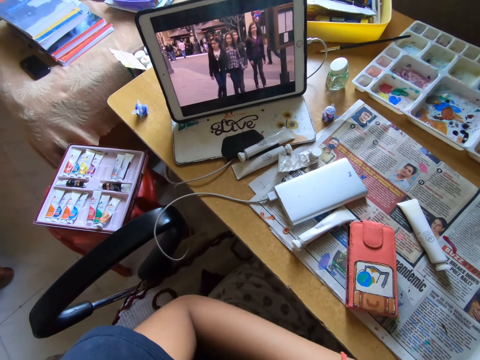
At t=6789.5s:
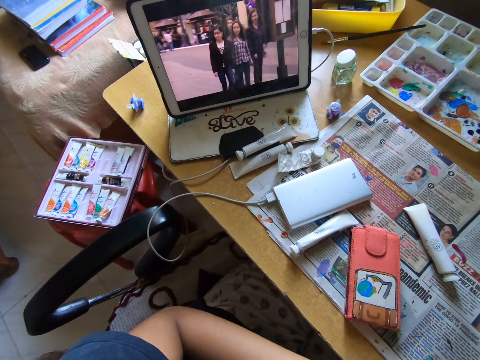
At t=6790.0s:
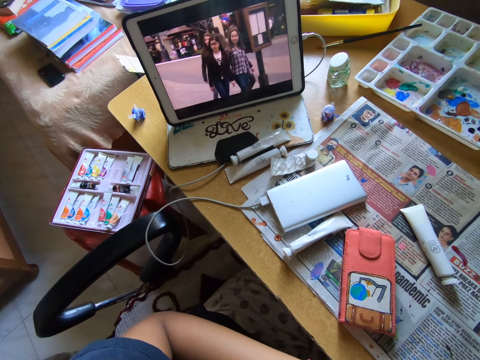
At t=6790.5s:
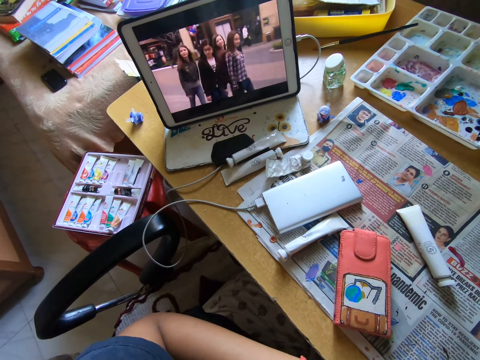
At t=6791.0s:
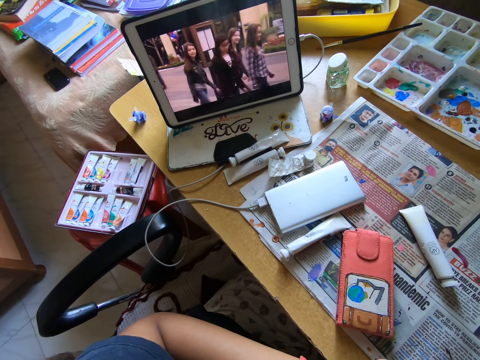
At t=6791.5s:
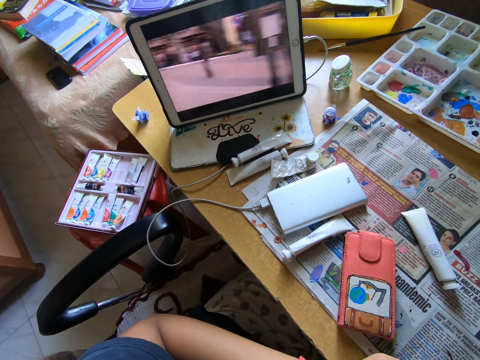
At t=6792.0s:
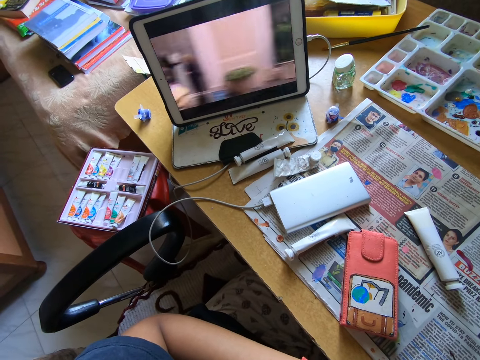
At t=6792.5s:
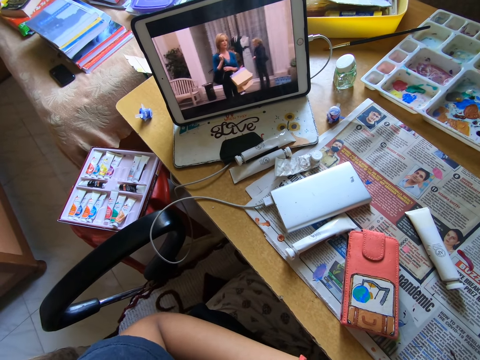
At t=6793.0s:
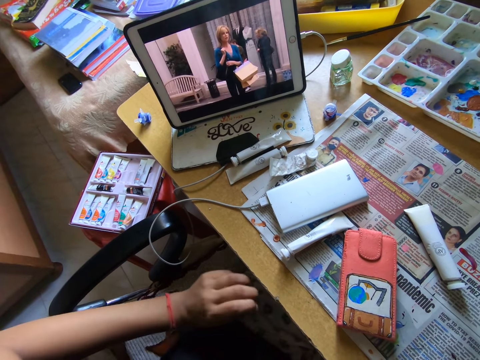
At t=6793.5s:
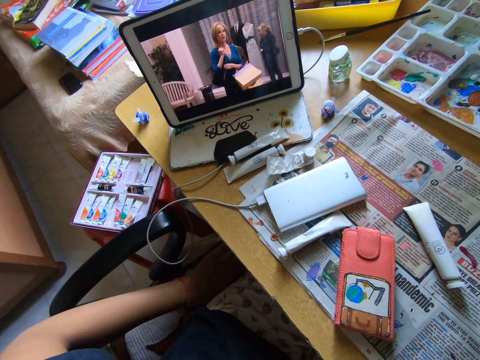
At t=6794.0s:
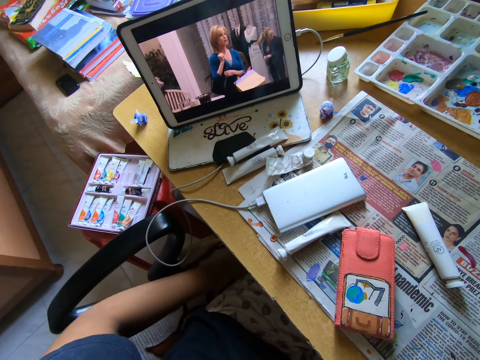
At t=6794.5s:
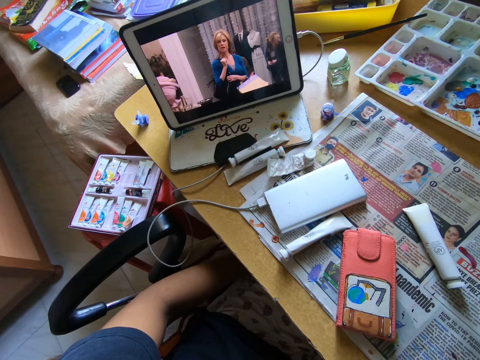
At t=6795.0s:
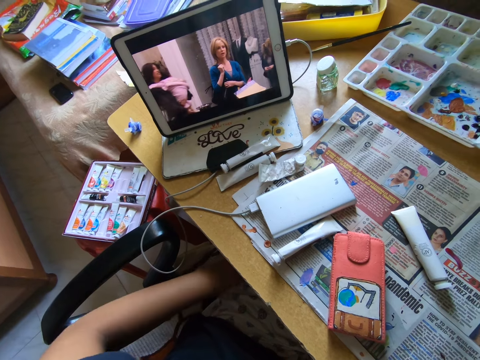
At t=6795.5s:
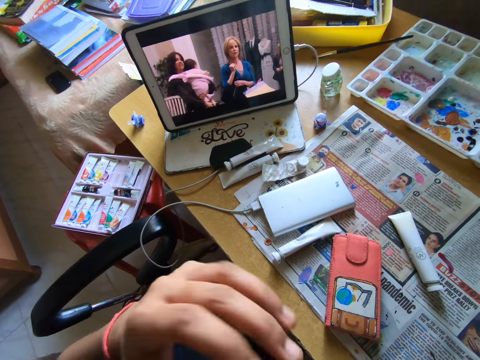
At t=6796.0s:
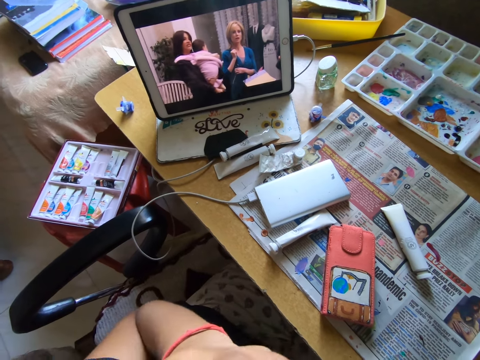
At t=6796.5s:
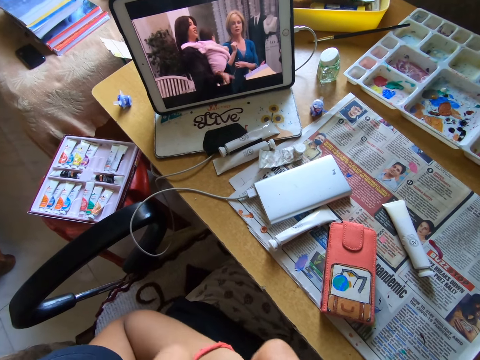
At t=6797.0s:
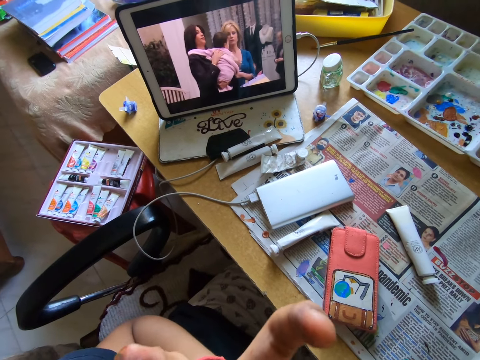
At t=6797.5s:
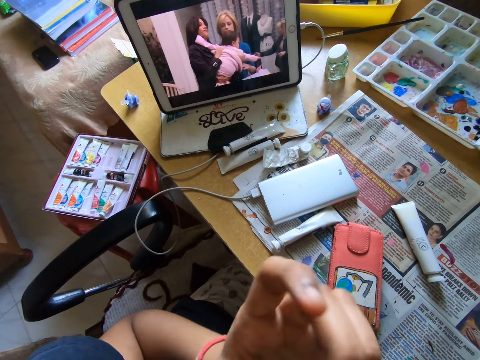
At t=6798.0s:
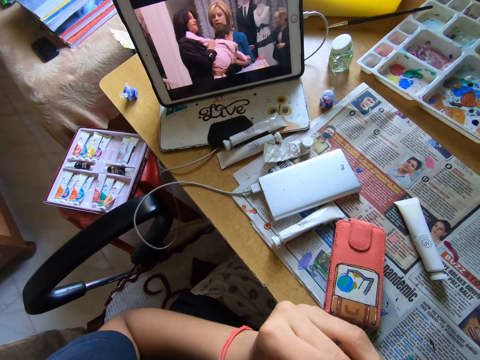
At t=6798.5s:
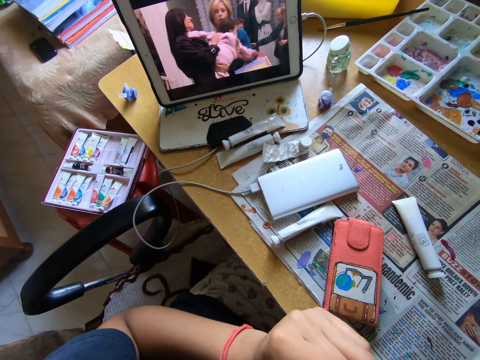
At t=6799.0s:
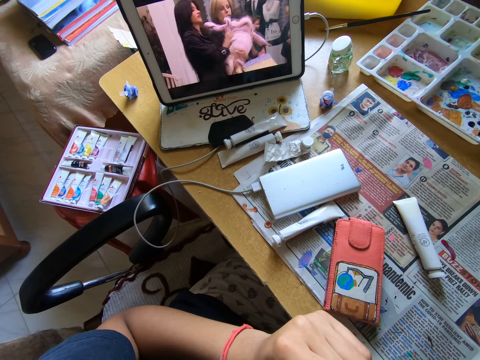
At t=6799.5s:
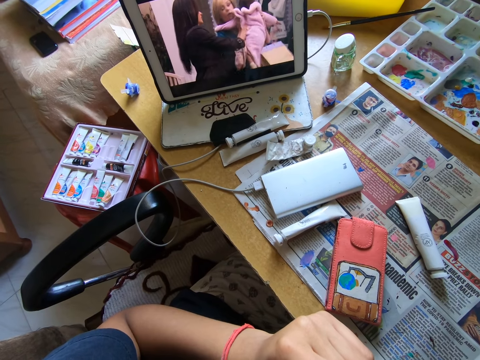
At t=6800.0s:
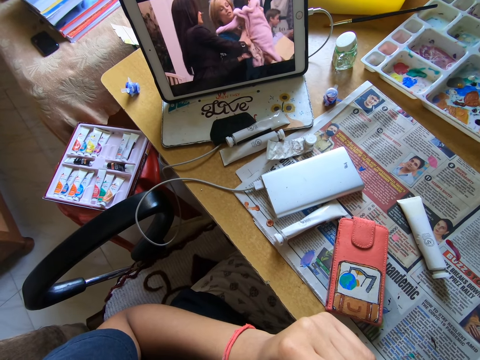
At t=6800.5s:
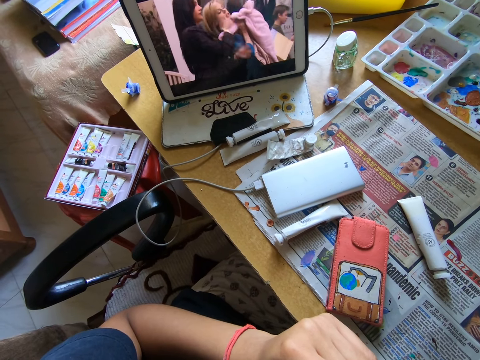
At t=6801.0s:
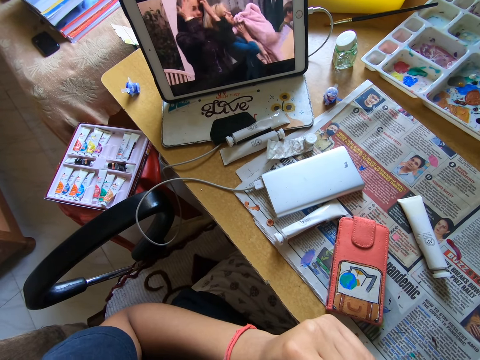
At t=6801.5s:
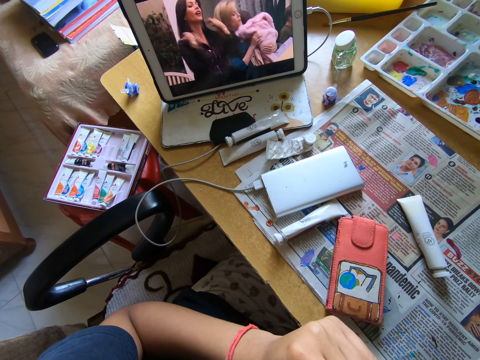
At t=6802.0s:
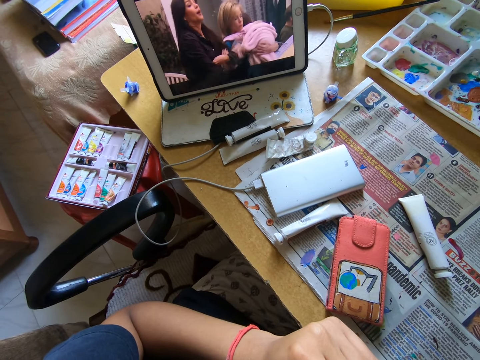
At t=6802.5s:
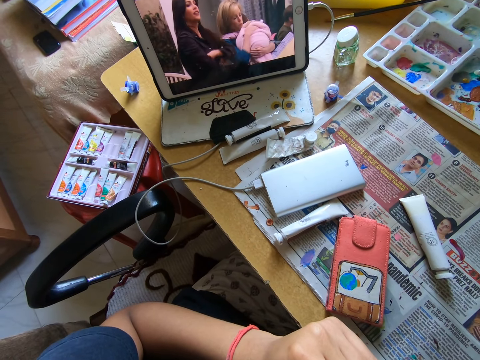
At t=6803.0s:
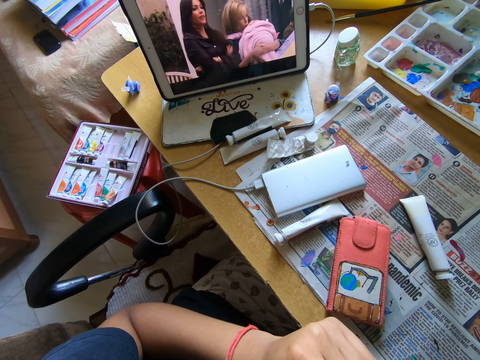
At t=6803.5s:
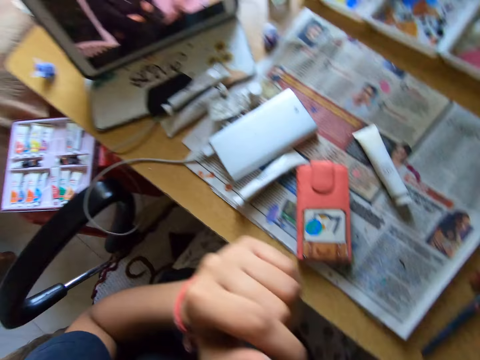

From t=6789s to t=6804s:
The camera wearer stretches a hand under the table. They lift the hand.

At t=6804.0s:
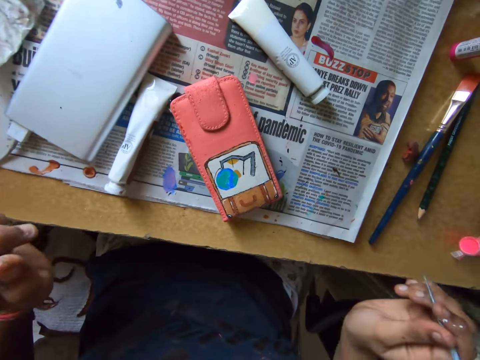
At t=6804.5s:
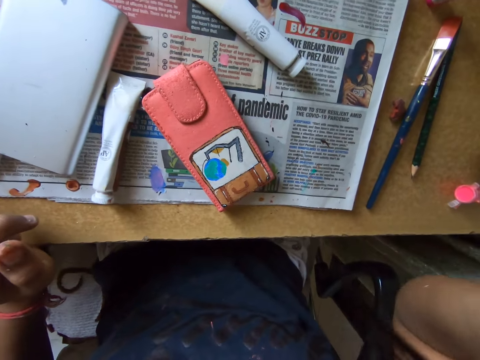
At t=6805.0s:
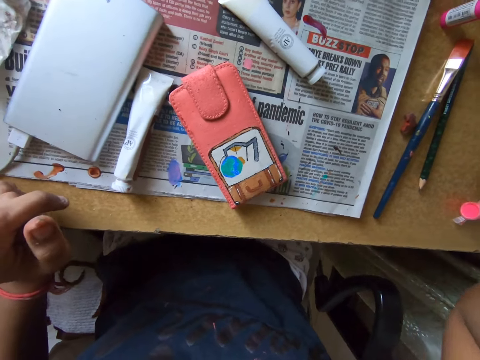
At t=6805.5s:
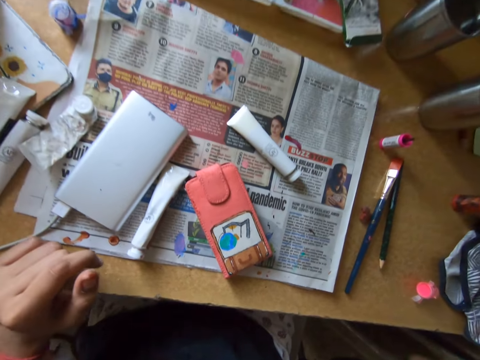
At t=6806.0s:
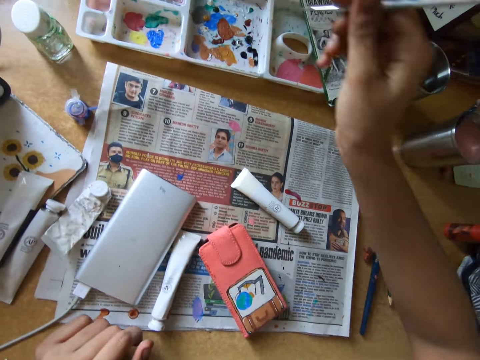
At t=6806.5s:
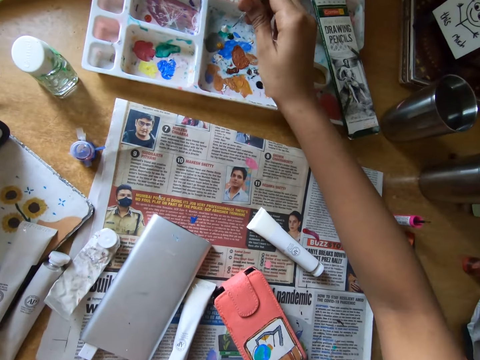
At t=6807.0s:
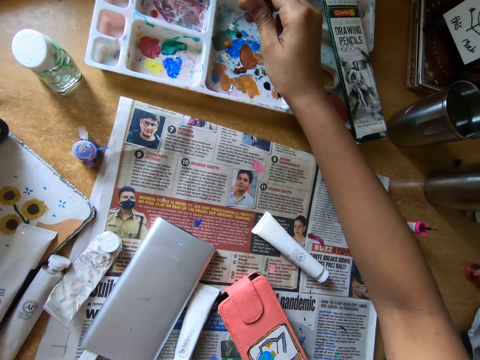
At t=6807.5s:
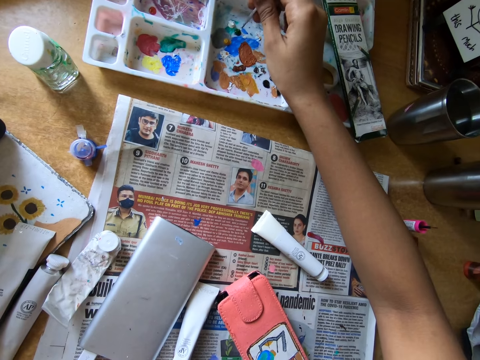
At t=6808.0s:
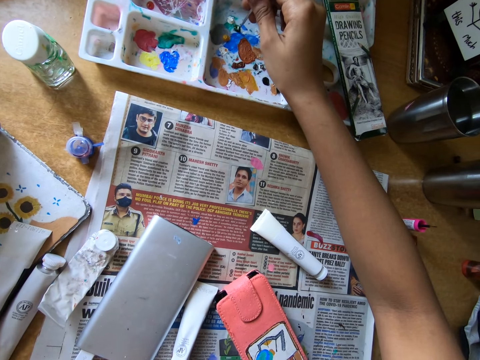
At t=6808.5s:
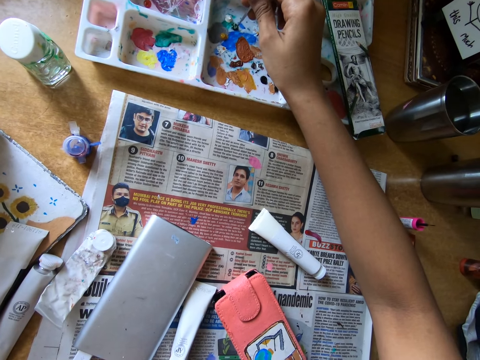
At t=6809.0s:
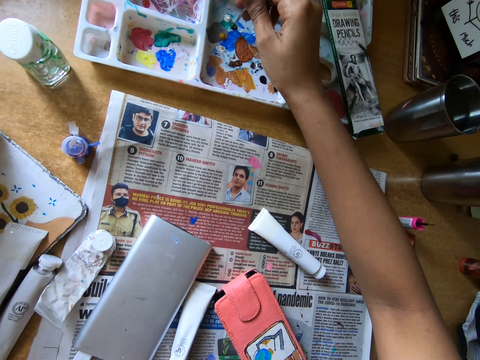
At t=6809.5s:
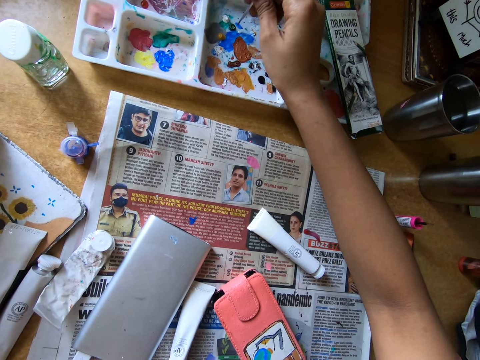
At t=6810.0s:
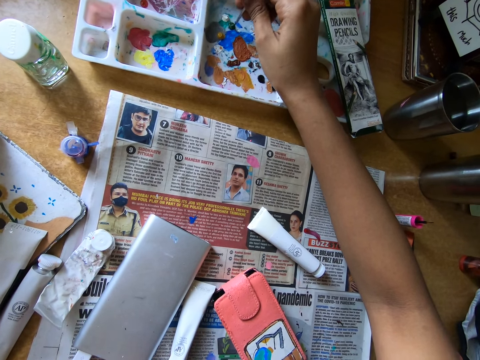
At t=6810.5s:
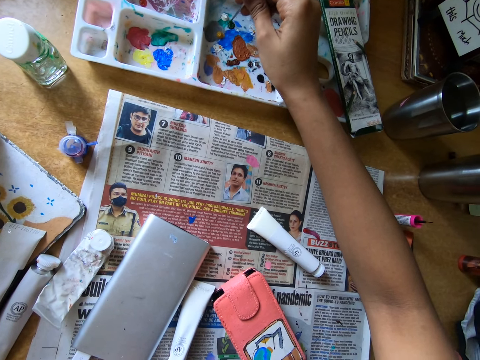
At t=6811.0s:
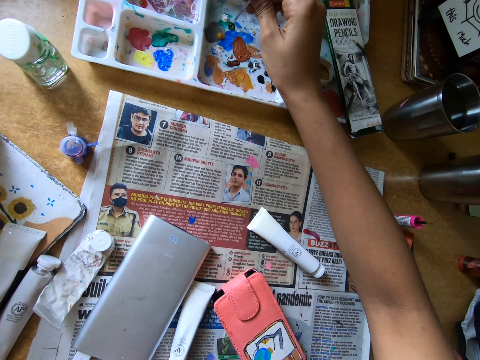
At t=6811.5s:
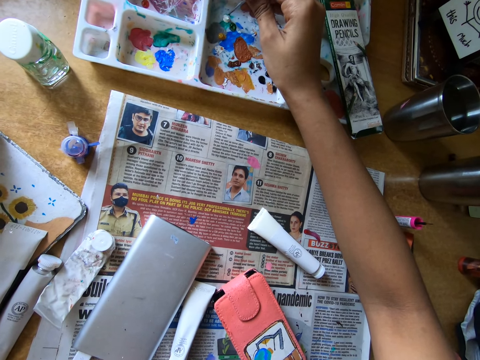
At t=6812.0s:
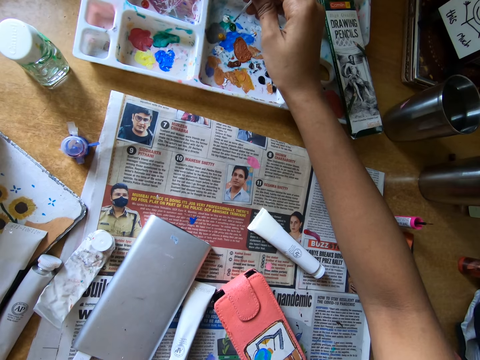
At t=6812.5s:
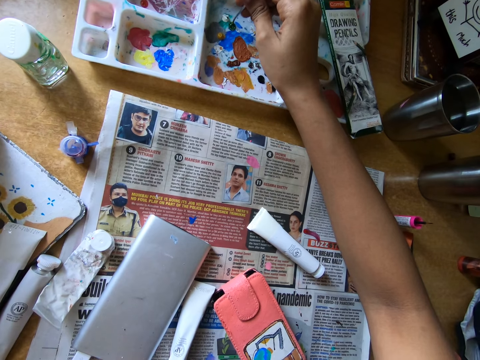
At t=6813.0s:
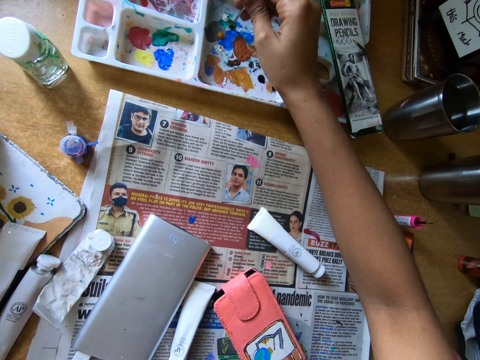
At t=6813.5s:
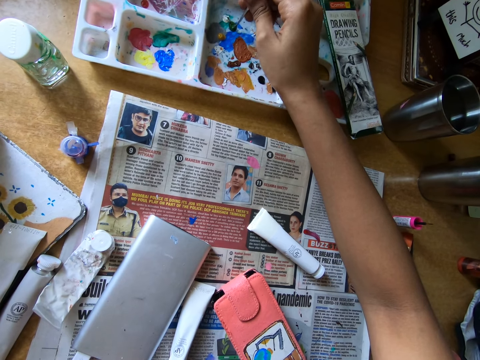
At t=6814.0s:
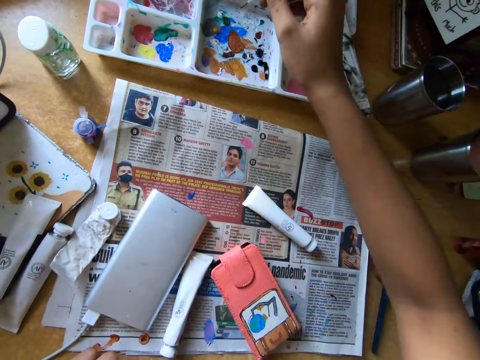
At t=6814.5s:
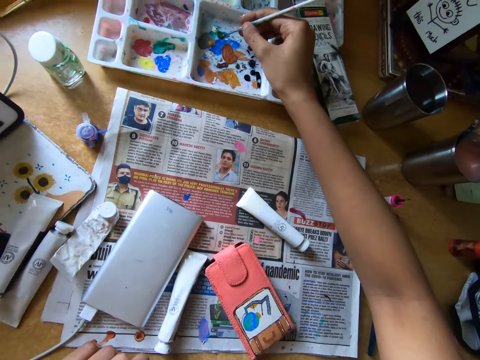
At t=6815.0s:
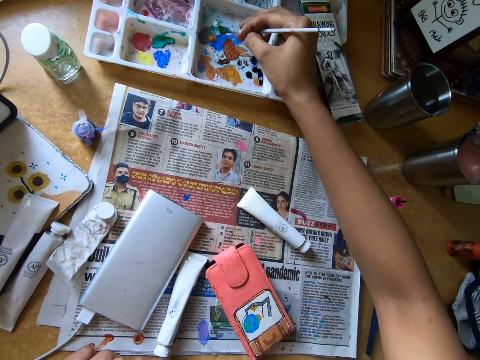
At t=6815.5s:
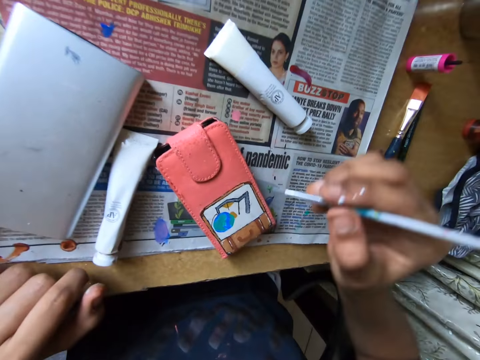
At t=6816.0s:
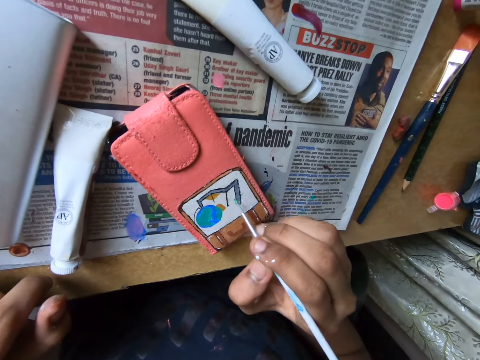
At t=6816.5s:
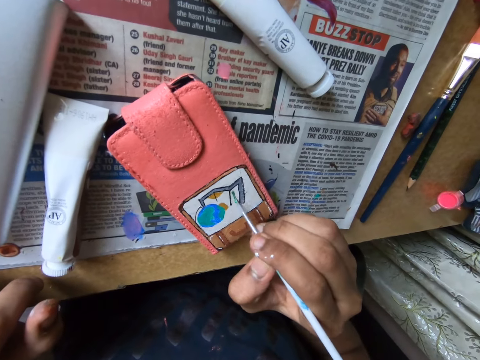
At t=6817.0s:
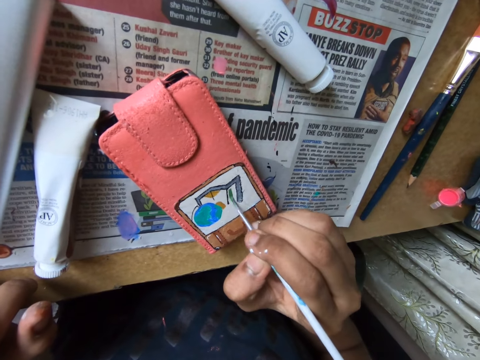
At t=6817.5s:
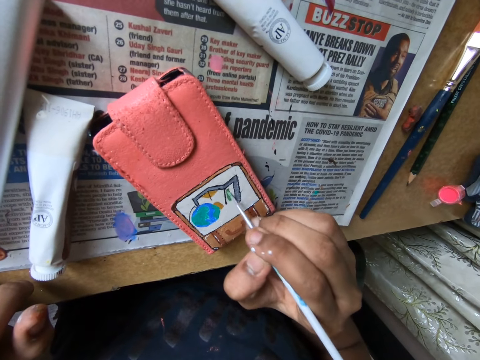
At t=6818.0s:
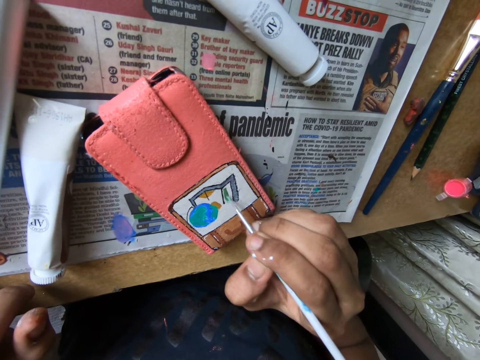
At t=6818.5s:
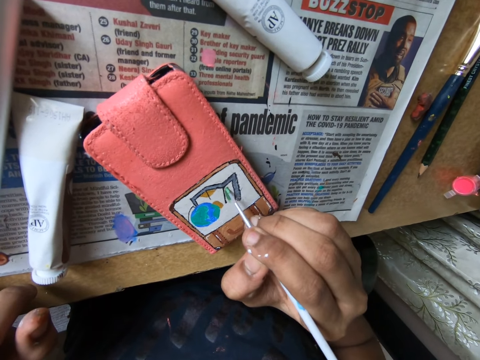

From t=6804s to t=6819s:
The camera wearer rubs the paint brush on the paint tray on the table with her right hand. She paints on a phone case on the table with the paint brush in her right hand.
